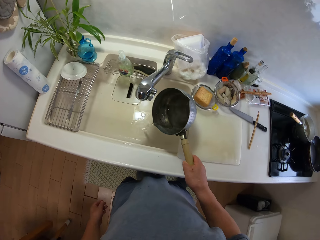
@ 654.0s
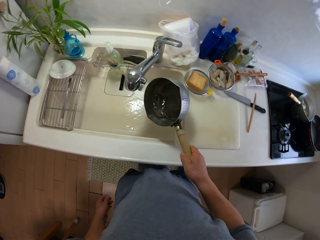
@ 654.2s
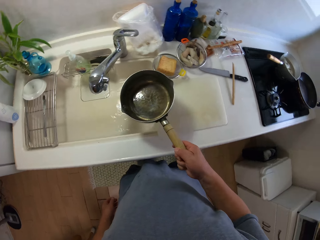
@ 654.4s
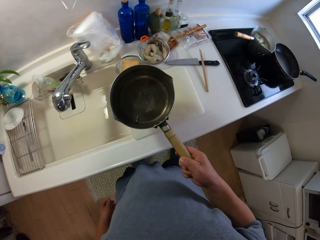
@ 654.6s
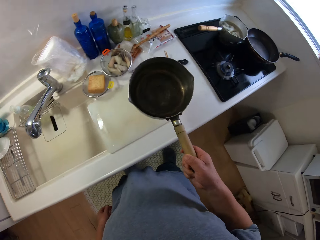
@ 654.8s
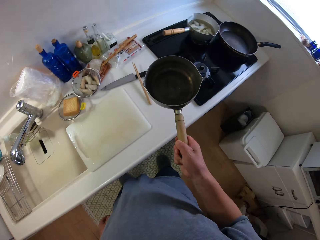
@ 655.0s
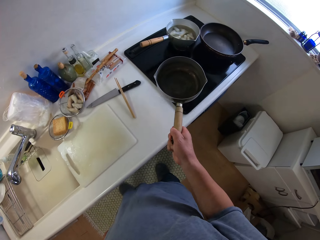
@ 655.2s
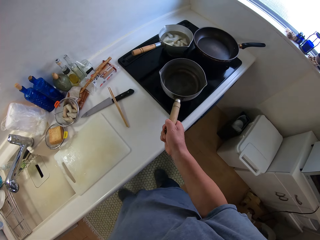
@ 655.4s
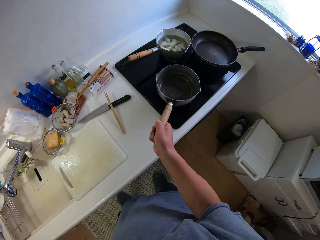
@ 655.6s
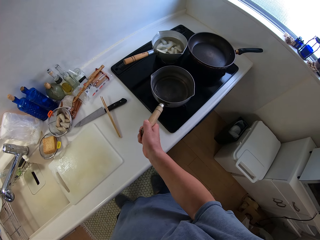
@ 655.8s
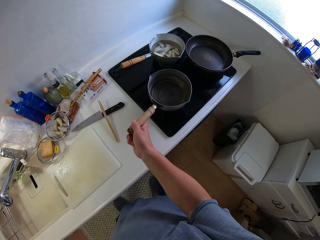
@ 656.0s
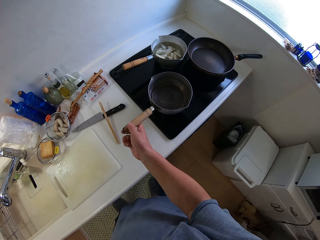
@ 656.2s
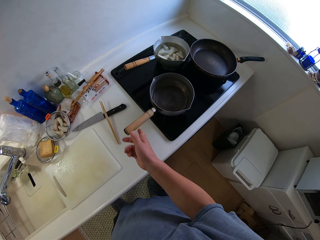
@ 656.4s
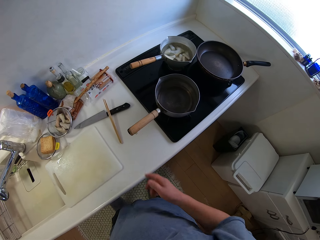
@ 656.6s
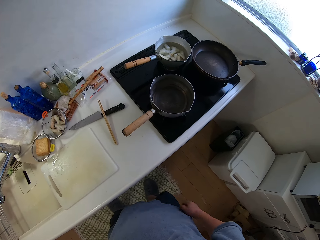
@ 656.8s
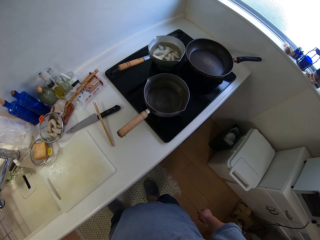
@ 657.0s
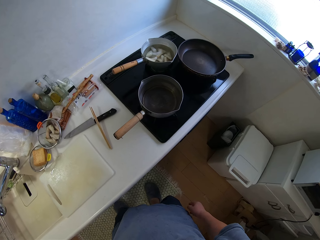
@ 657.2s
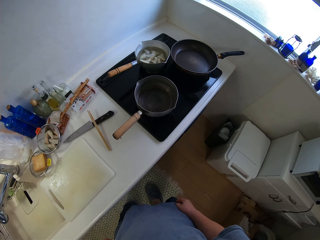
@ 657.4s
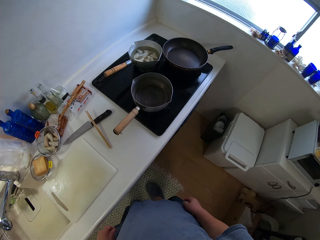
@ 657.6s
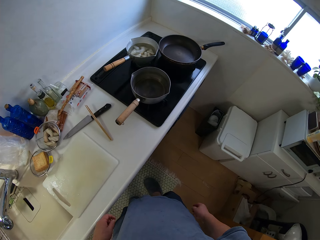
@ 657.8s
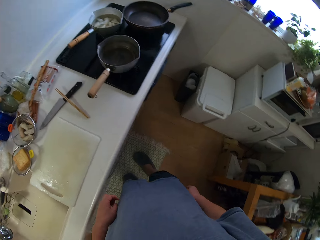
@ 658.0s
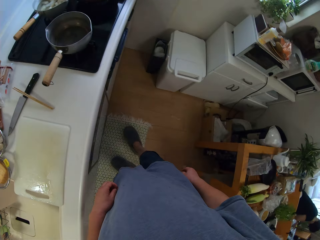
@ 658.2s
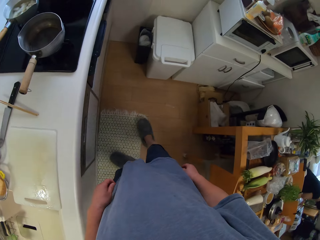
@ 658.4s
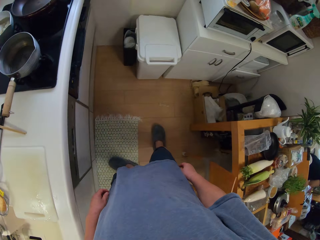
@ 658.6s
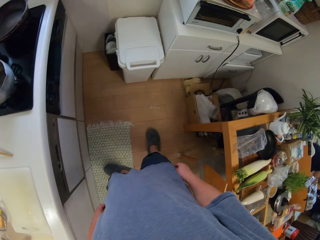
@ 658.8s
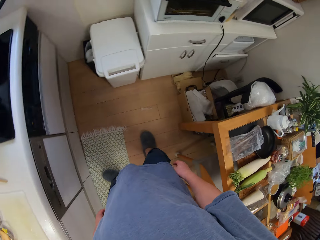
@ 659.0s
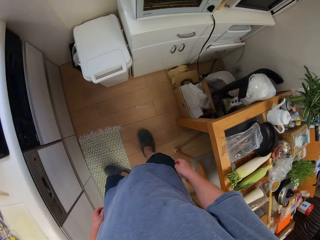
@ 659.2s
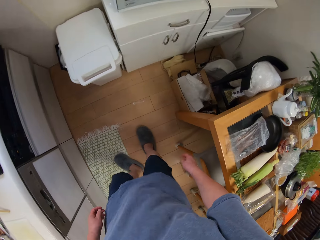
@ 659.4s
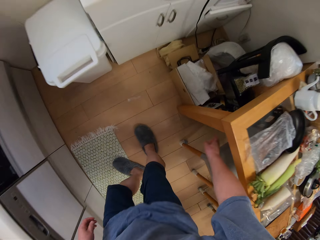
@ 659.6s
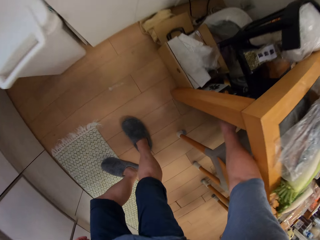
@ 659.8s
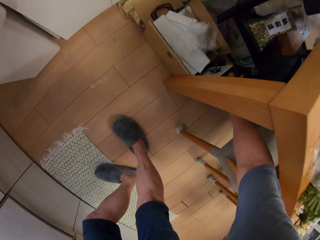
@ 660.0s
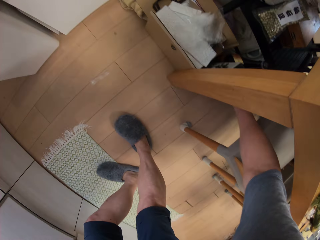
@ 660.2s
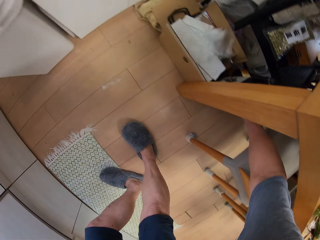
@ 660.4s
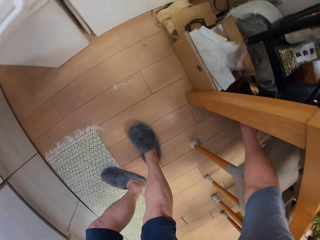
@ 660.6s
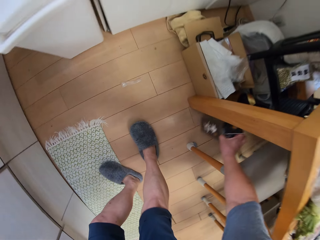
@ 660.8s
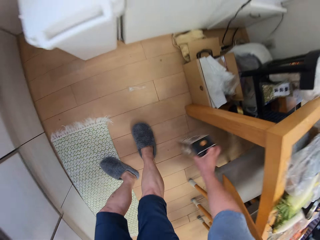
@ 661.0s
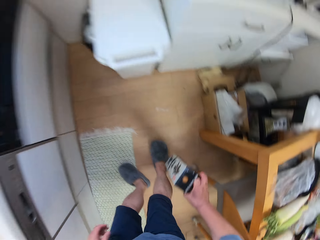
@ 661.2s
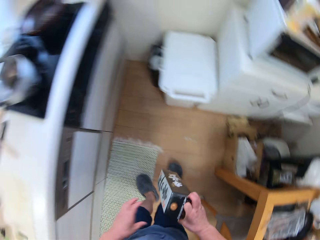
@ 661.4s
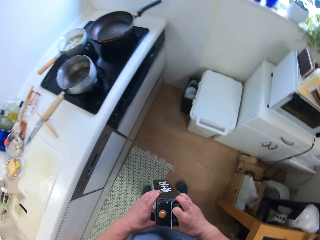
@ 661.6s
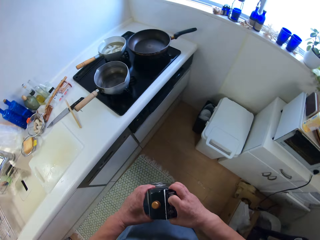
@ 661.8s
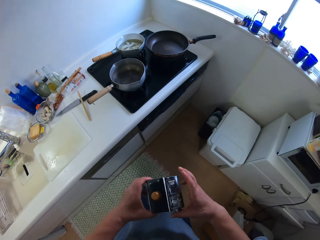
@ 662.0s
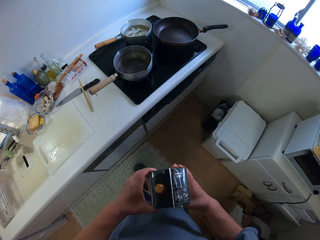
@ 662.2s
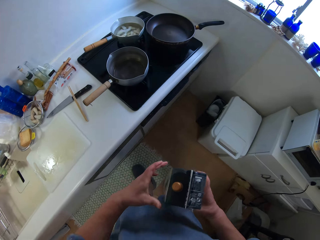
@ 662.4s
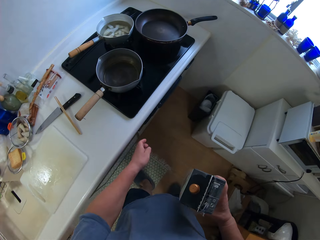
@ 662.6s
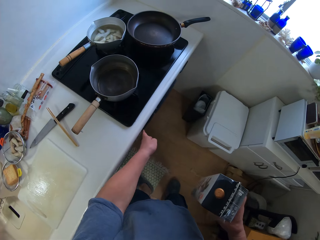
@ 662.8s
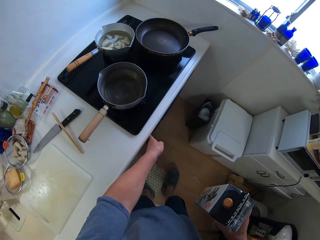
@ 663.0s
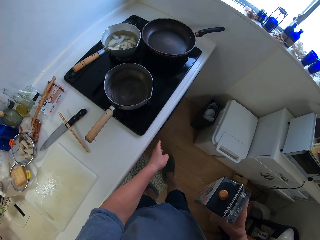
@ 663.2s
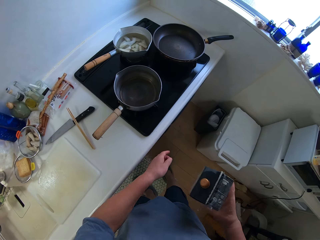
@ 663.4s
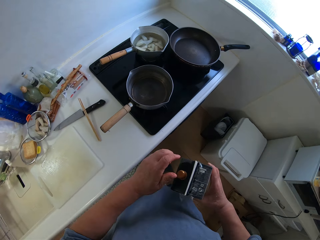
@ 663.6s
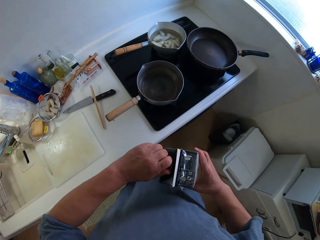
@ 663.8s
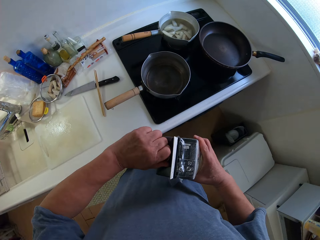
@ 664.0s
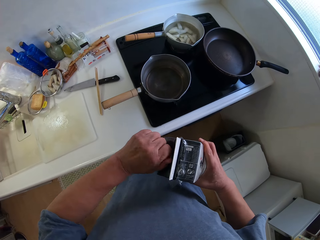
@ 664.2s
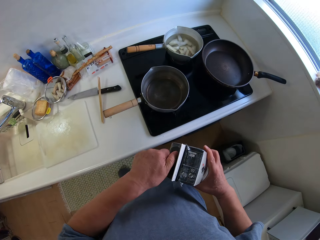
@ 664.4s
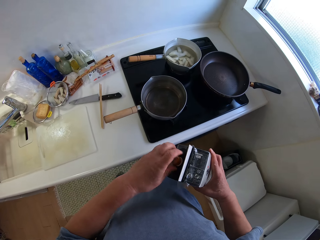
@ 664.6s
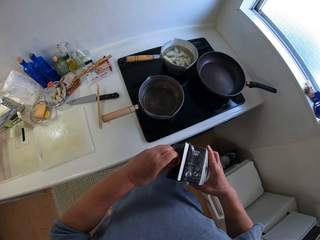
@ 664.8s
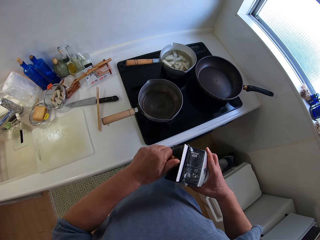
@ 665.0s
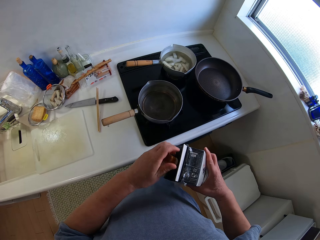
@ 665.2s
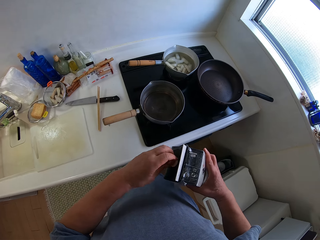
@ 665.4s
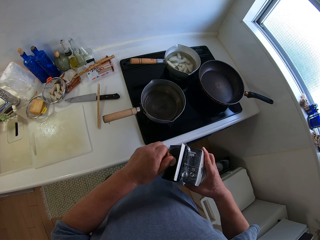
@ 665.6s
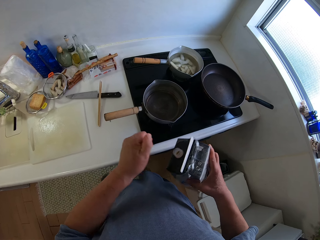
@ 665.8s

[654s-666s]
The camera wearer pours water in the sink. They put the sauce pan on the cooker. They stand in the kitchen. They pick a pack. They open the pack.

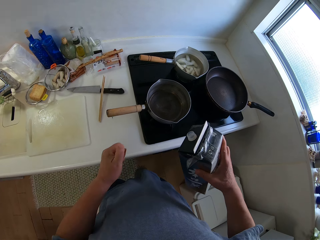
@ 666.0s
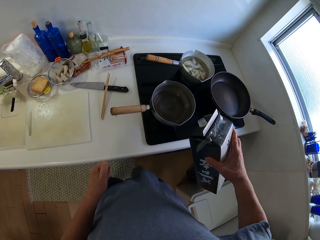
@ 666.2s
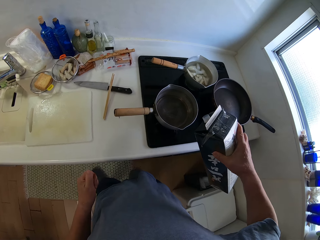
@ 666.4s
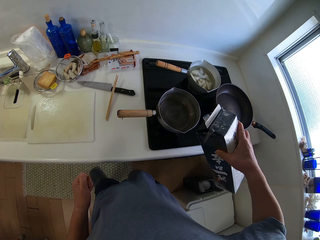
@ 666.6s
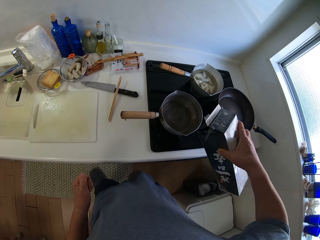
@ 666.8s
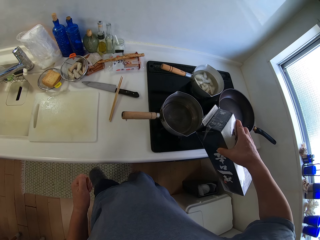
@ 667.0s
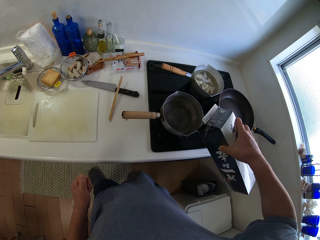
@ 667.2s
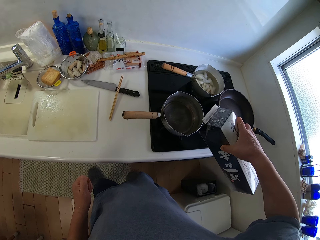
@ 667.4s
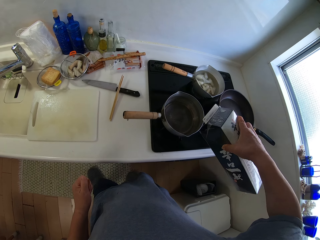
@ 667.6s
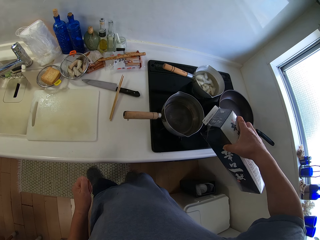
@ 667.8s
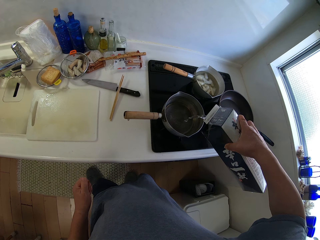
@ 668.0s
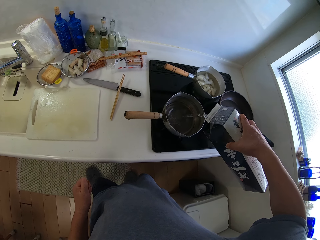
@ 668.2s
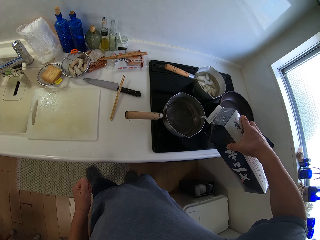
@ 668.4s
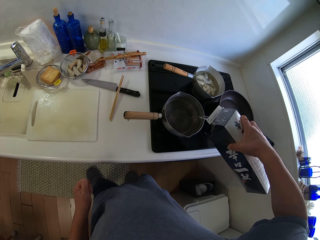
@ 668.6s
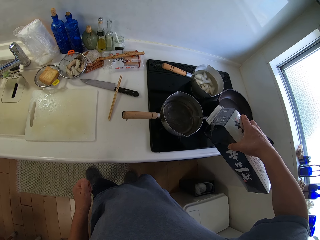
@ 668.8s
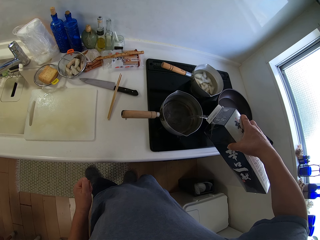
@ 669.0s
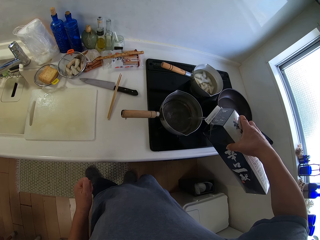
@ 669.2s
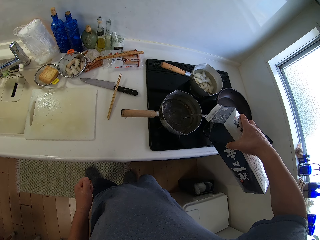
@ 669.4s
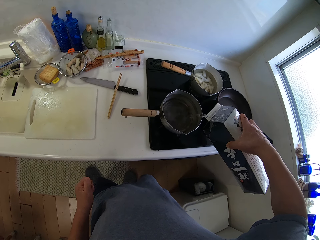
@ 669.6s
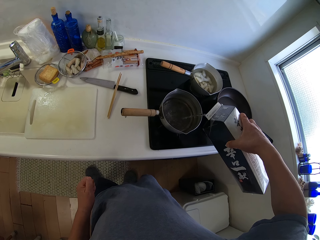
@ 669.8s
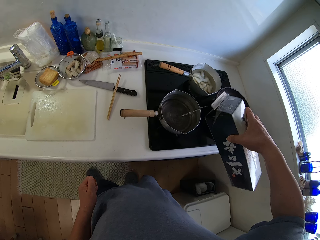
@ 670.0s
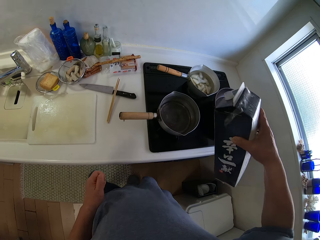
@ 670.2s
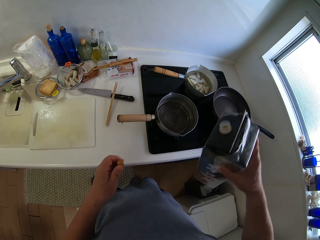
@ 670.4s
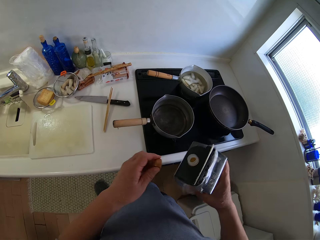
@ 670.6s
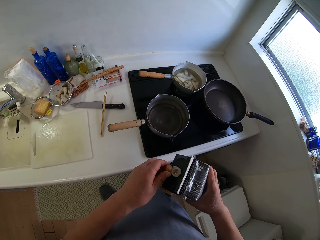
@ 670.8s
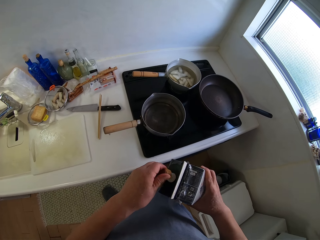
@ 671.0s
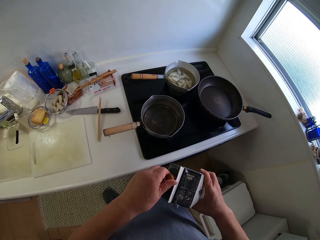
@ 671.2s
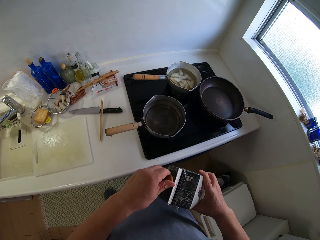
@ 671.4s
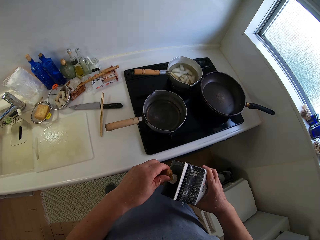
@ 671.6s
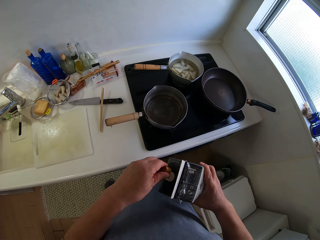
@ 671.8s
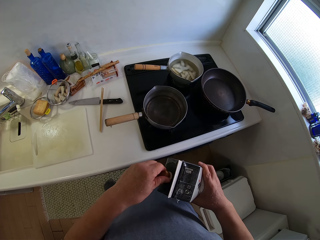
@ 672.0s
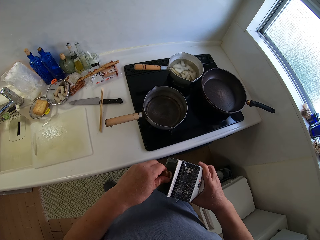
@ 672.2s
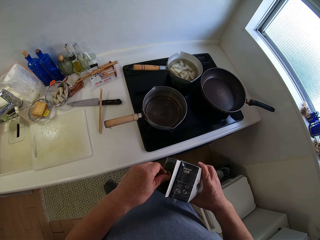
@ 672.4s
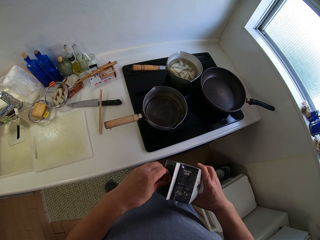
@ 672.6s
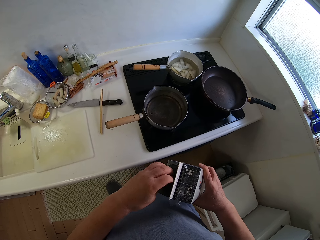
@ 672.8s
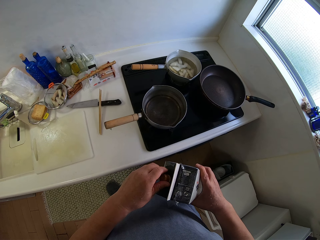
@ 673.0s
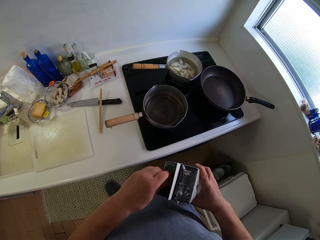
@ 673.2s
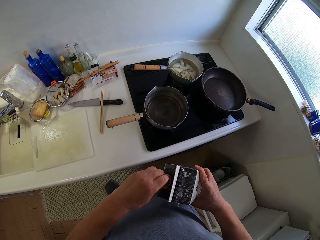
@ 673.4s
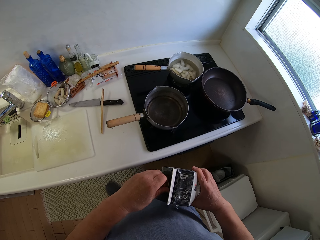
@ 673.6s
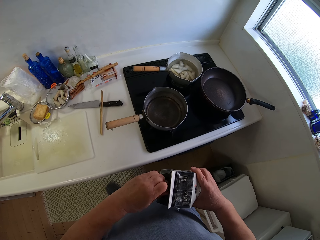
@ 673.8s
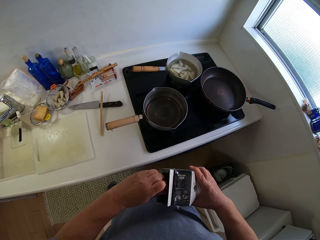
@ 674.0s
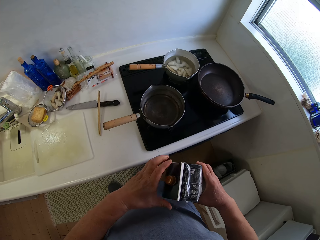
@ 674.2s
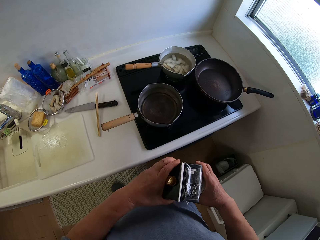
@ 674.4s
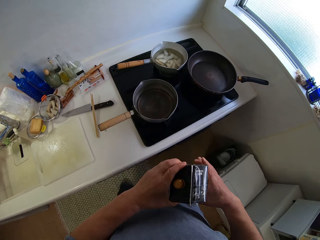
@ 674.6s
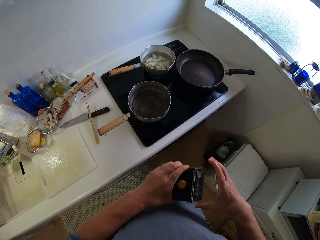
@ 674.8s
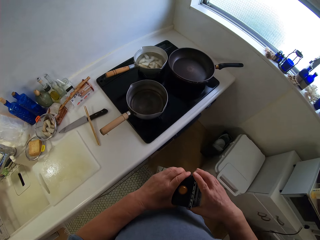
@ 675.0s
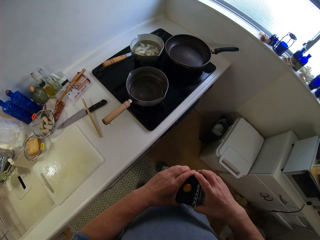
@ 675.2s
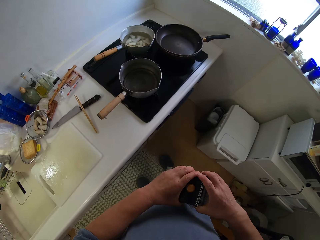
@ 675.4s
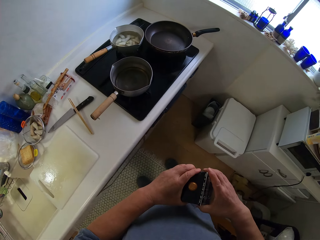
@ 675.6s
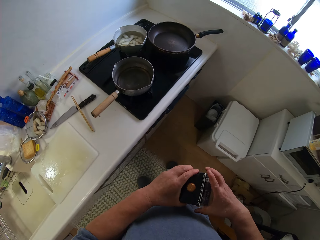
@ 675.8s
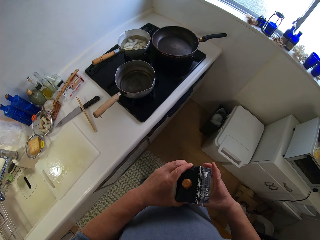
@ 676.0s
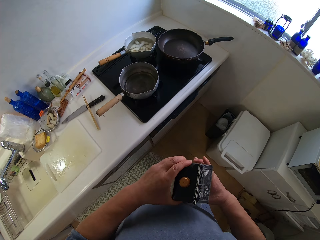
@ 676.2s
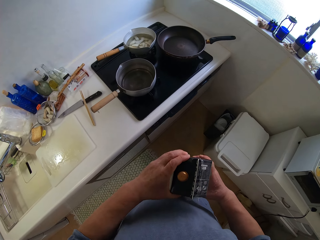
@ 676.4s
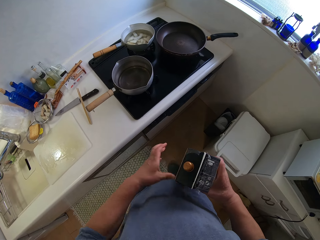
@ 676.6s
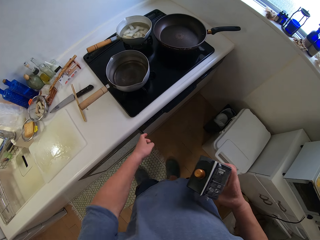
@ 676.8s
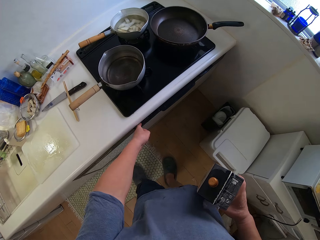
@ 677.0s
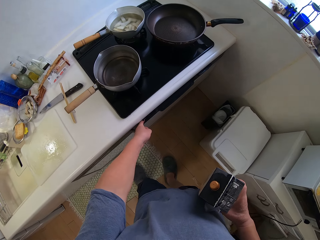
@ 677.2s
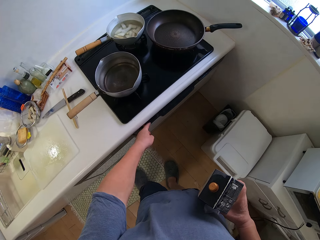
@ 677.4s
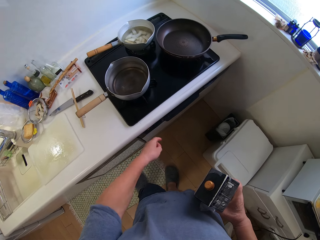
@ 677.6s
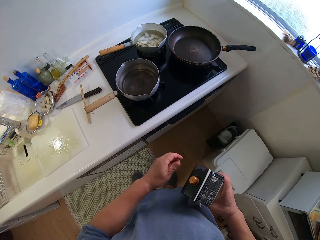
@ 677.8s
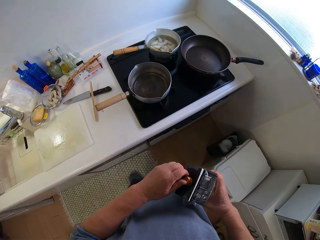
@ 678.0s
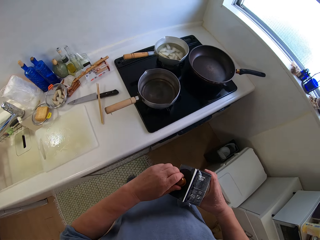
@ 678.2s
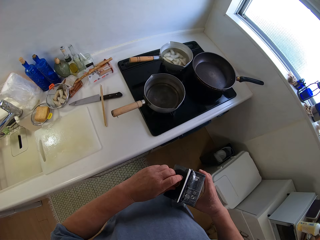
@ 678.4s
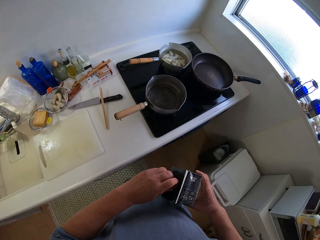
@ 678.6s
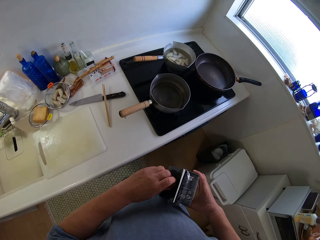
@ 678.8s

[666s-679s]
The camera wearer pours from the pack into the pan. They close the pack. They hold the pack. They operate the cooker.
